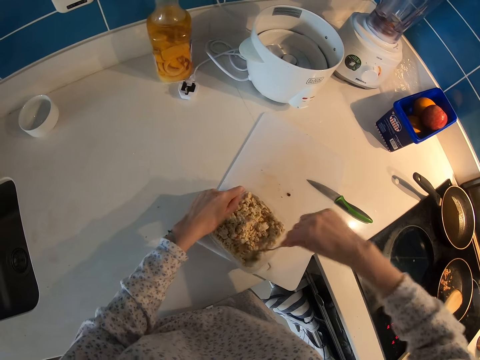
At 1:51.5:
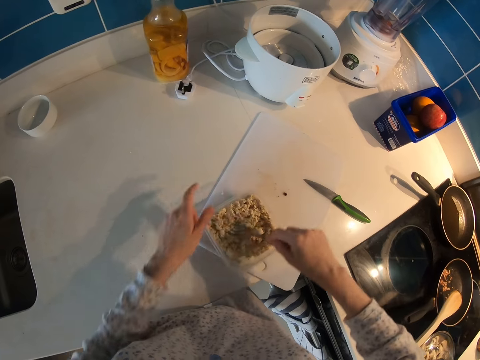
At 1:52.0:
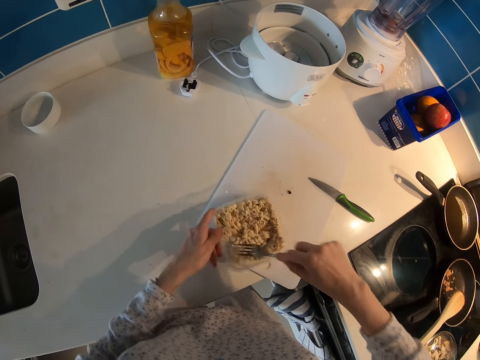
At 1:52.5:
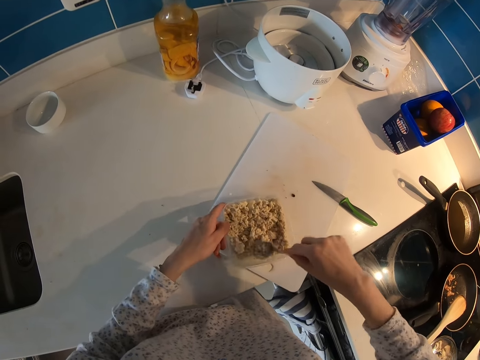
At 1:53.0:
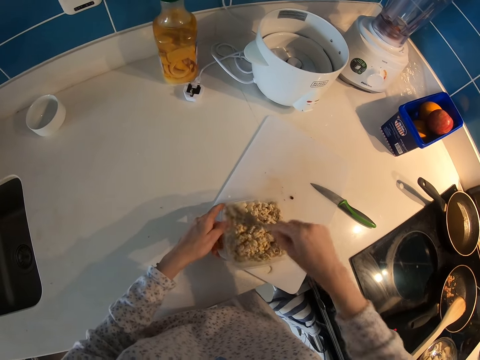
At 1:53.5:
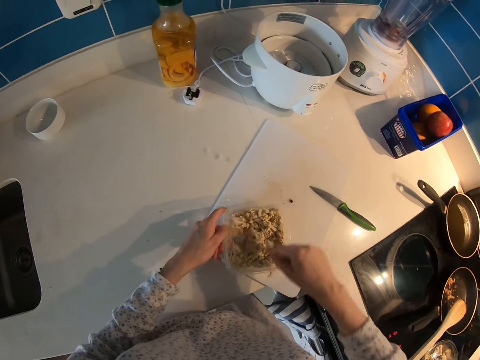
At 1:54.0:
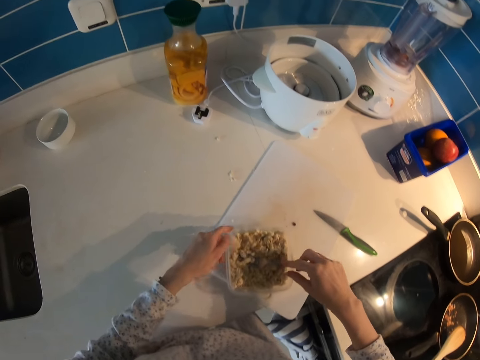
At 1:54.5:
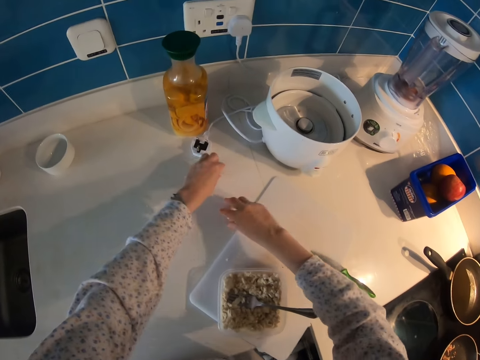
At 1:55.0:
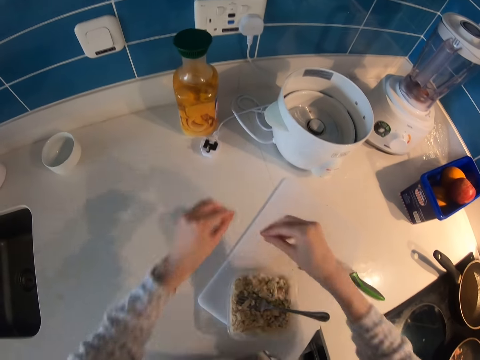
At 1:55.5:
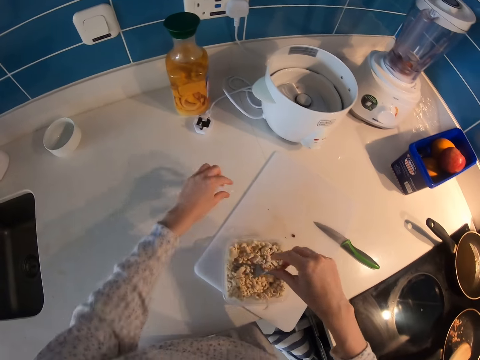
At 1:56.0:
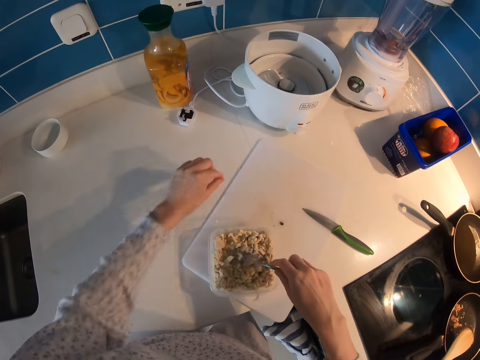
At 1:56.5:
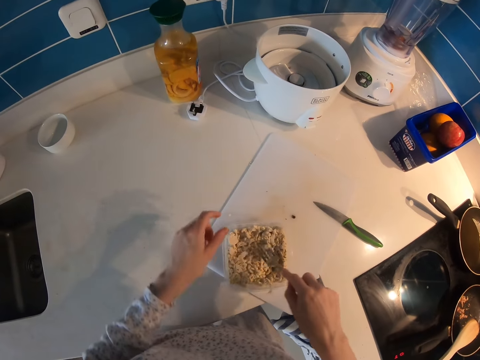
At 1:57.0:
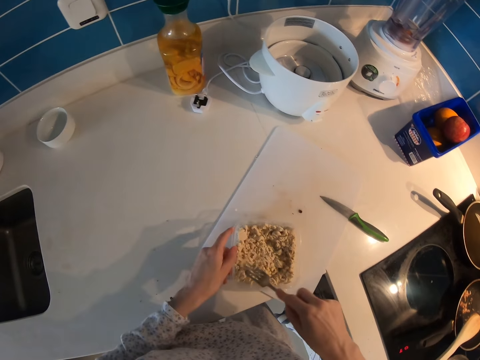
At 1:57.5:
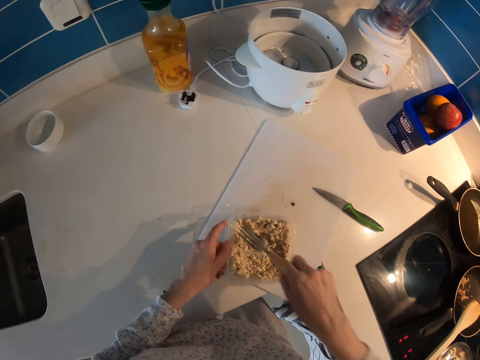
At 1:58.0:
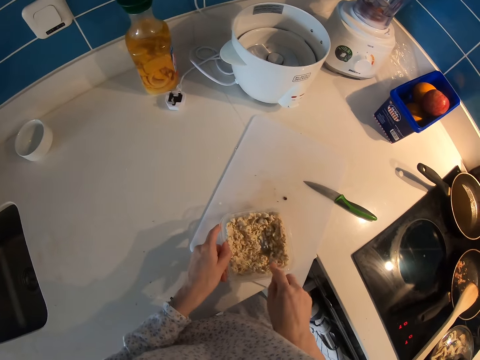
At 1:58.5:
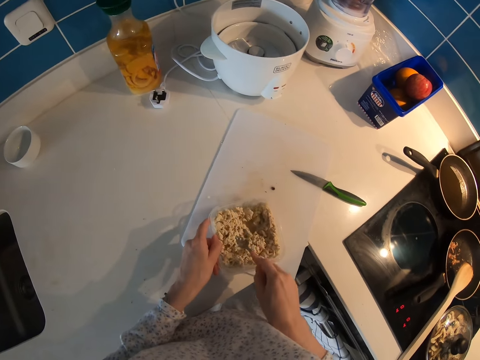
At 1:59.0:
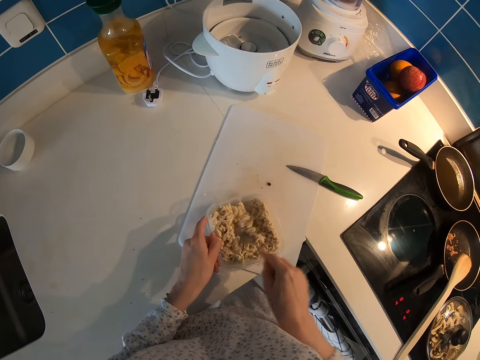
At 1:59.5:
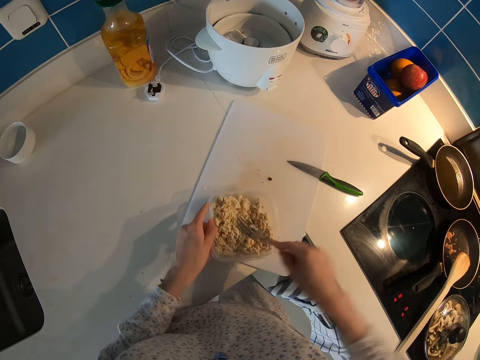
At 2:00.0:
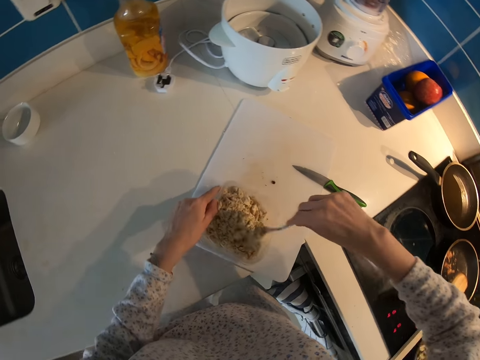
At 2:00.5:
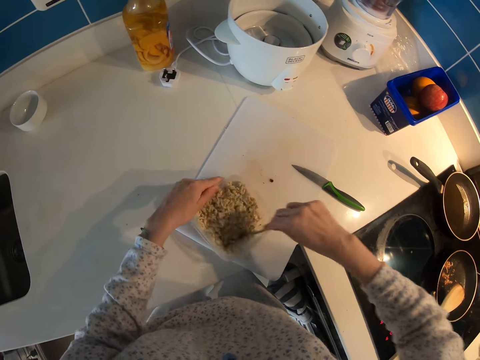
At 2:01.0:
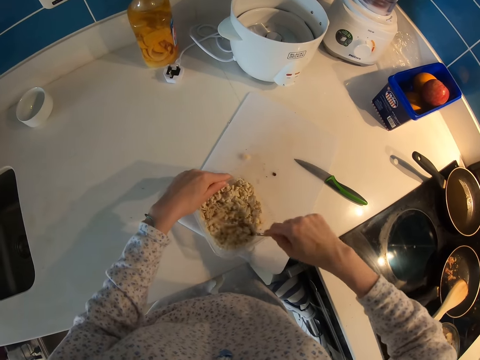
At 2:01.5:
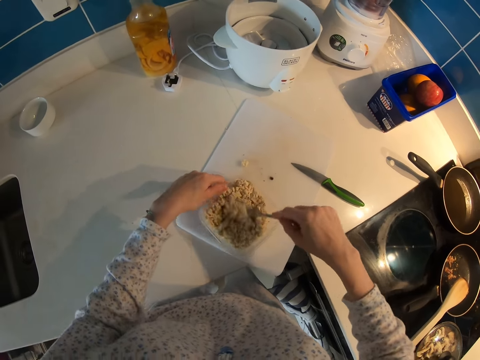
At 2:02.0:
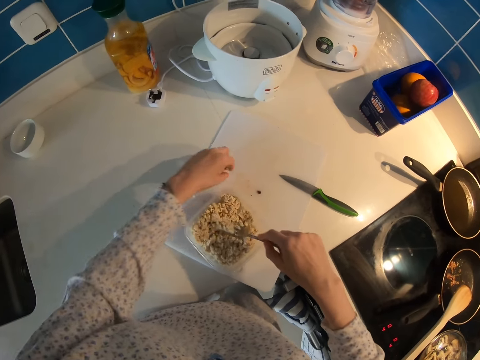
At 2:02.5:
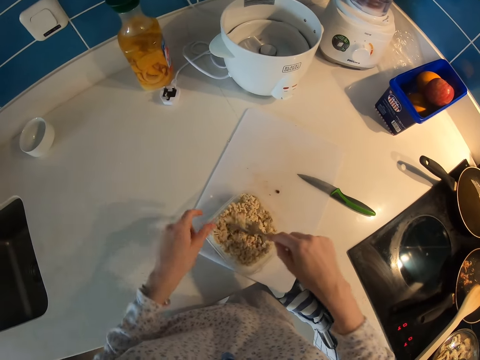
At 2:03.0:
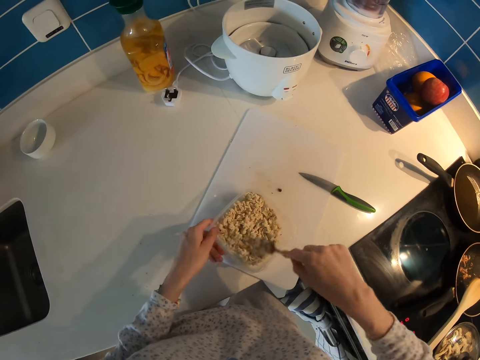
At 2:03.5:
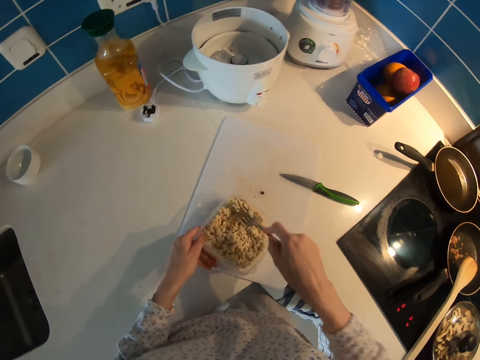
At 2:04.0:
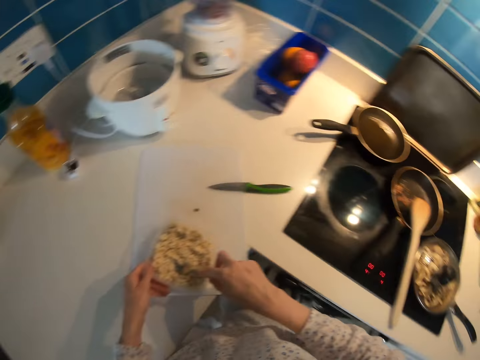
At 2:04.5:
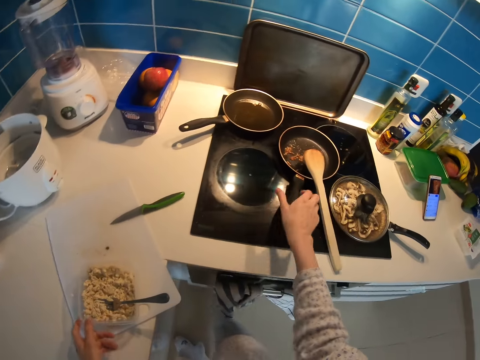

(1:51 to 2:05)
The camera wearer picks a particle on the surface. They put the particle in the dish. They pick a particle on the surface and put the particle in the dish. They mash something with the fork. They pick a particle on the surface. They put the spilt particle in the dish. They mash something with the fork.

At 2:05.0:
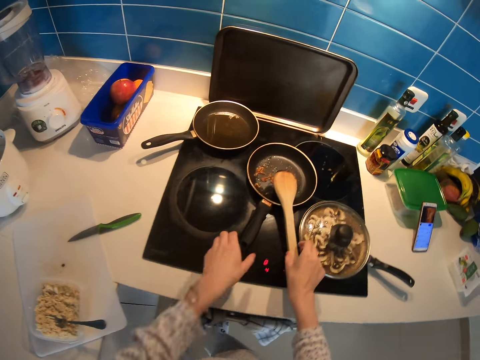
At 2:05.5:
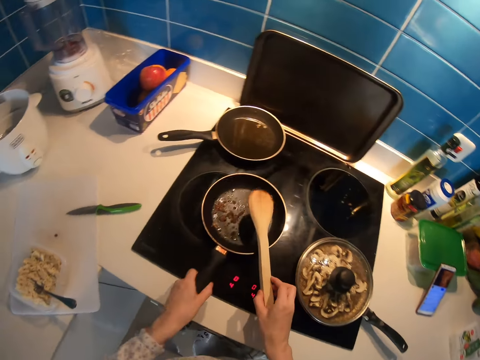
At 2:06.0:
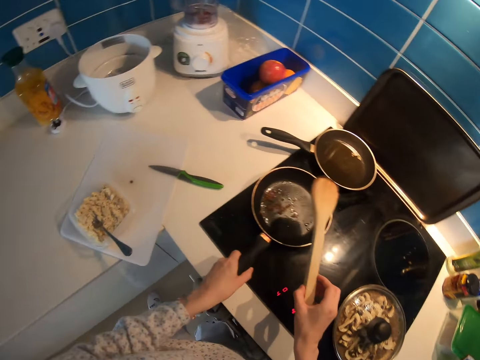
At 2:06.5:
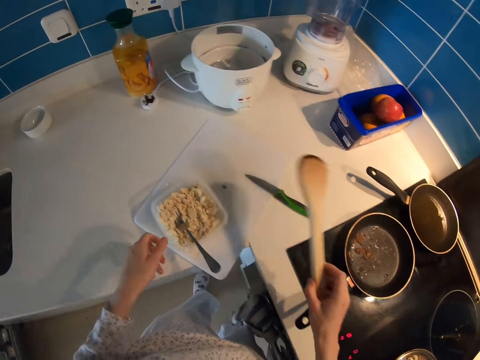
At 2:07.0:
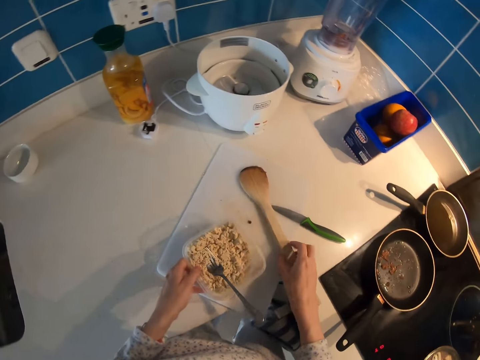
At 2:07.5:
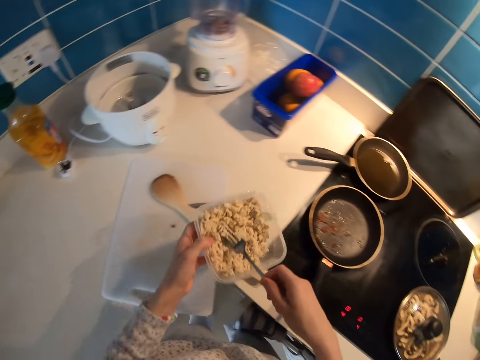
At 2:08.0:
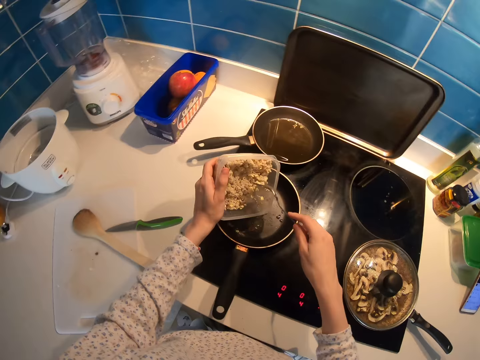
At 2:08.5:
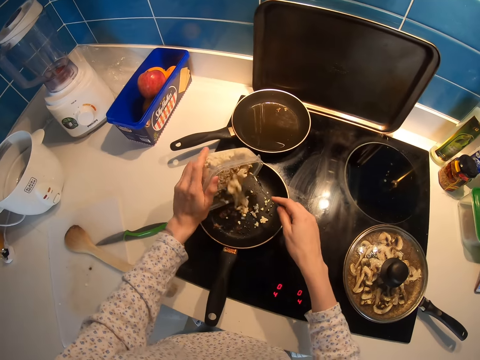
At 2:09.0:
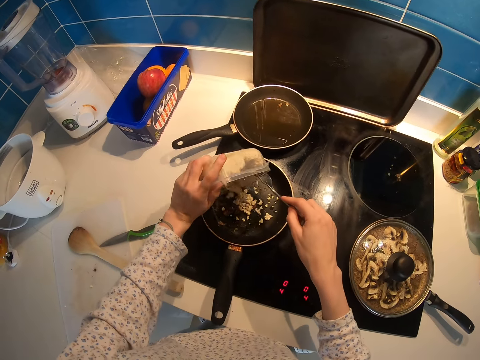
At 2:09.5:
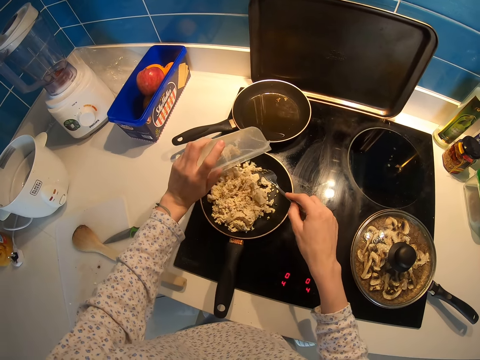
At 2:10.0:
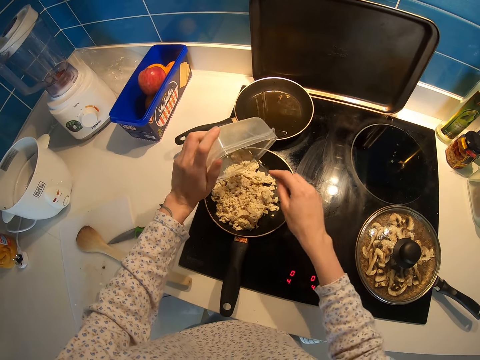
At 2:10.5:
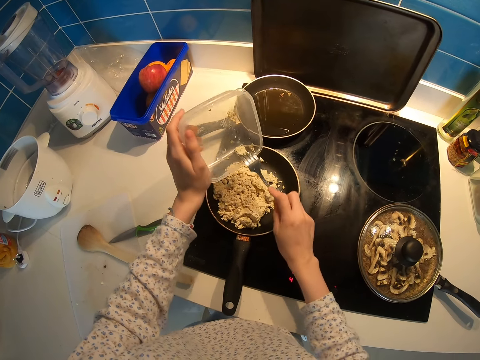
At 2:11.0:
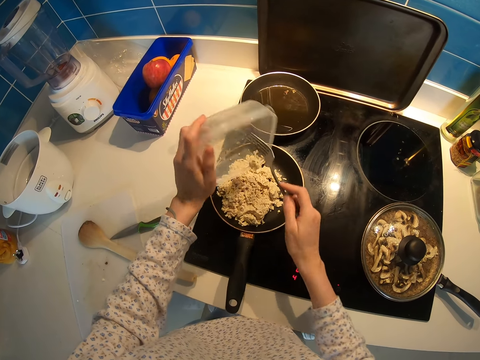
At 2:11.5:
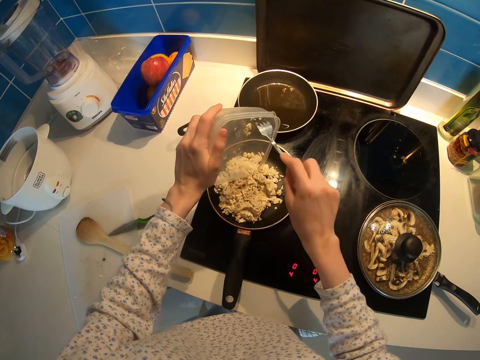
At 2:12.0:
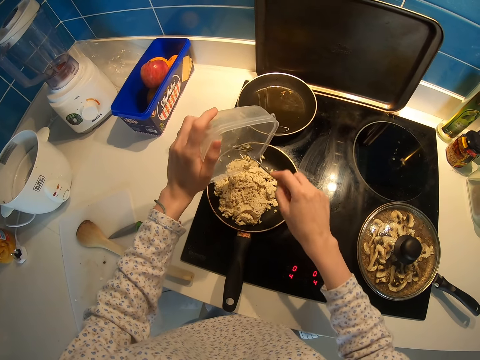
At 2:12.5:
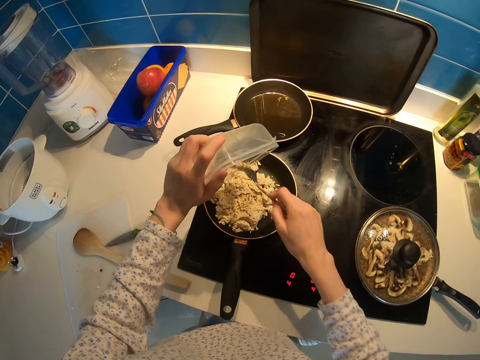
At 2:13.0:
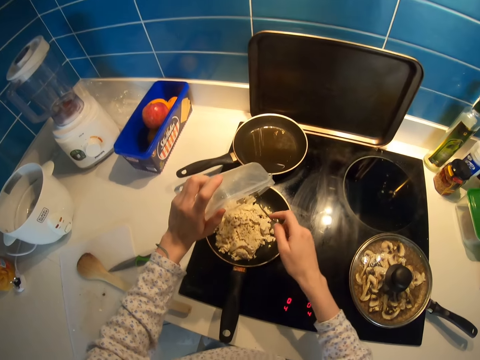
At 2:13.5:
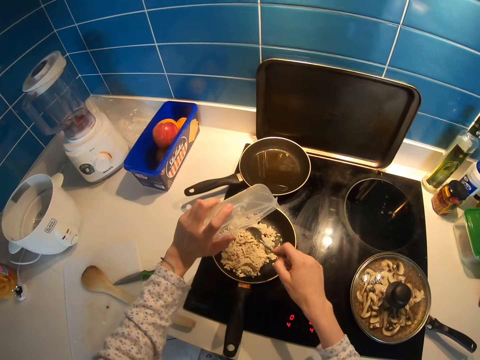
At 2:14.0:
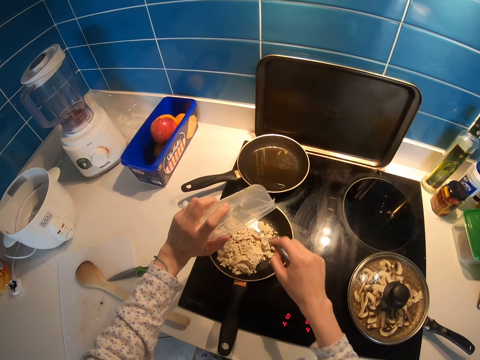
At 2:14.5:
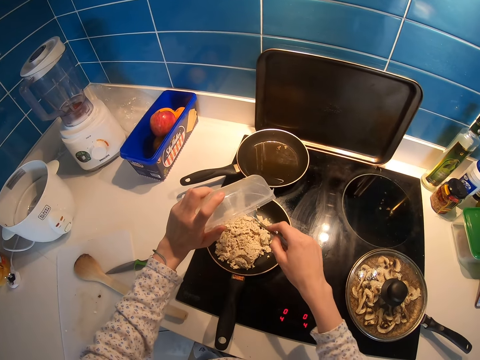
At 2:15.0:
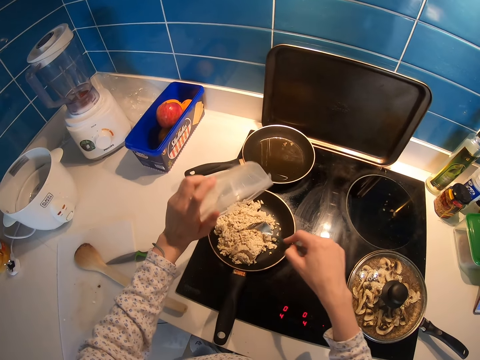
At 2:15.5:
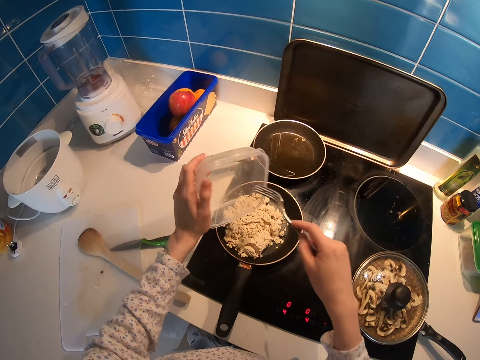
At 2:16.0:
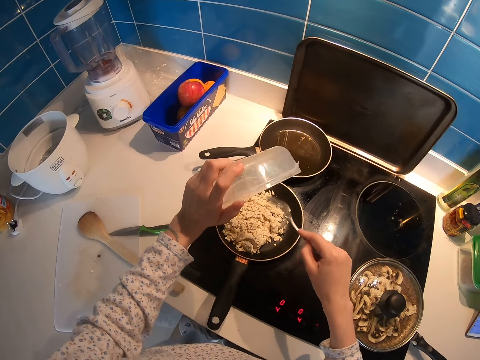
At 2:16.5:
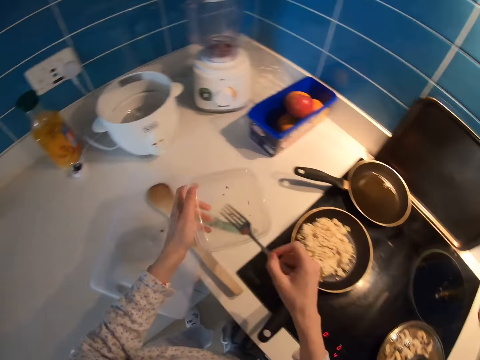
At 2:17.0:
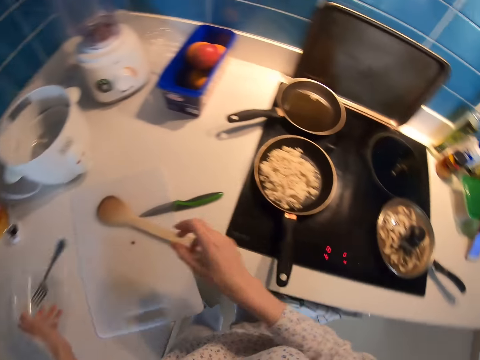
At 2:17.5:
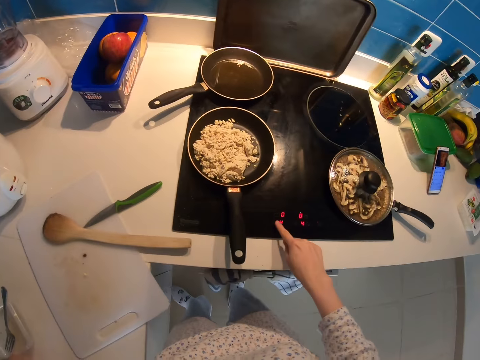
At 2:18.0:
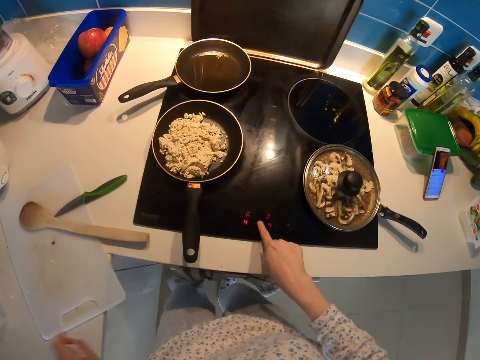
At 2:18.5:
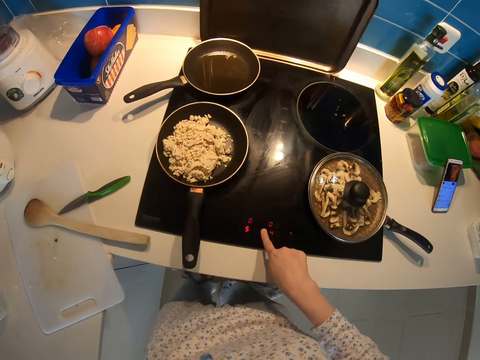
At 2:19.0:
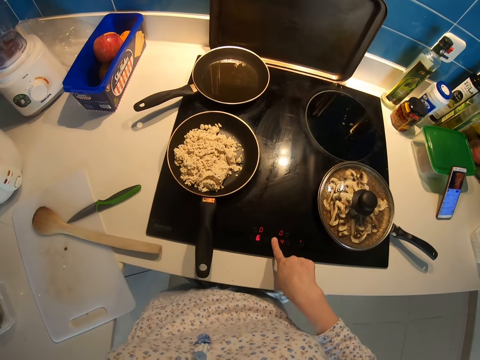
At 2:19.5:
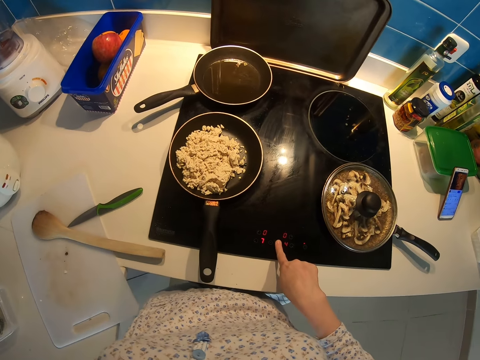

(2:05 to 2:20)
The camera wearer moves the pan. They put the pan on the cooker. They put the wooden spoon on the kitchen surface. They pick the dish of something and pour something in the pan. They put the dish and the fork on the kitchen surface. They set the heat on the cooker.
